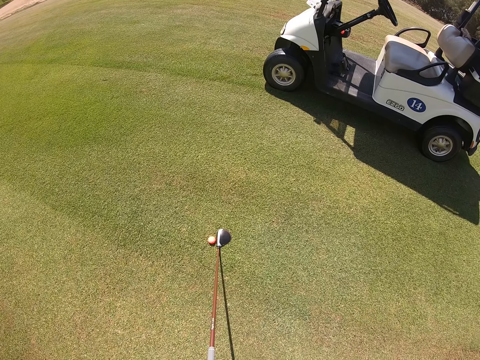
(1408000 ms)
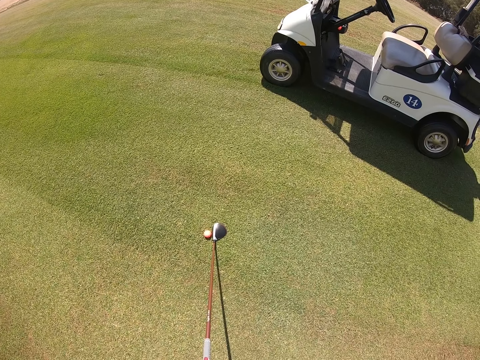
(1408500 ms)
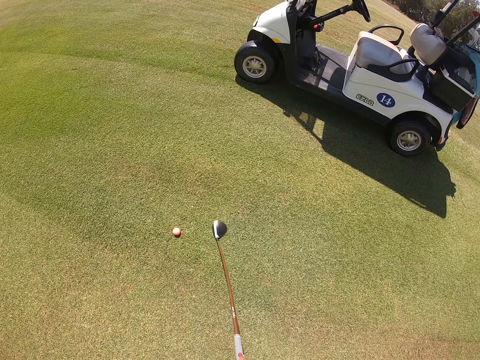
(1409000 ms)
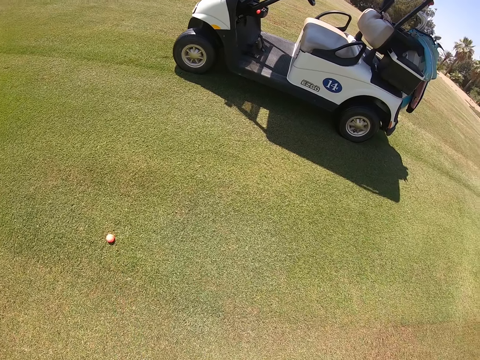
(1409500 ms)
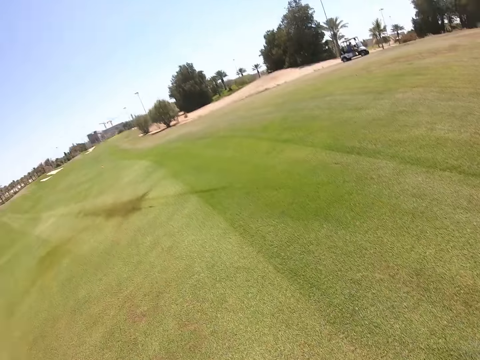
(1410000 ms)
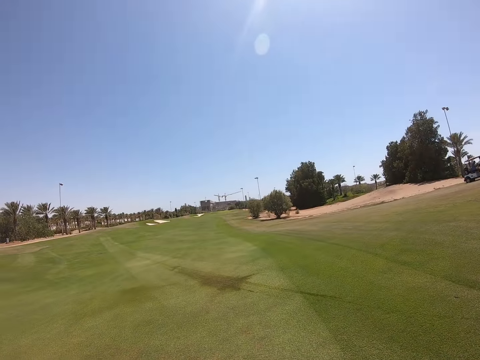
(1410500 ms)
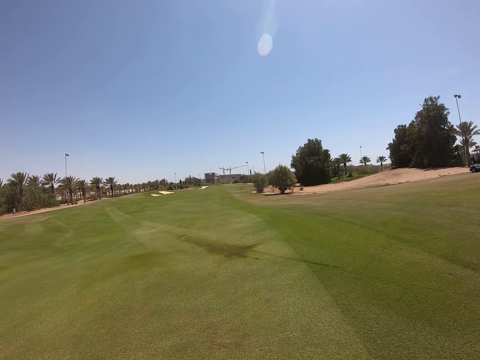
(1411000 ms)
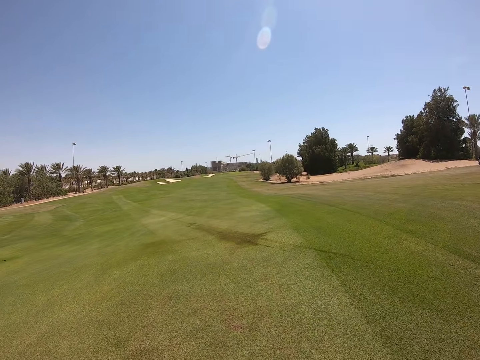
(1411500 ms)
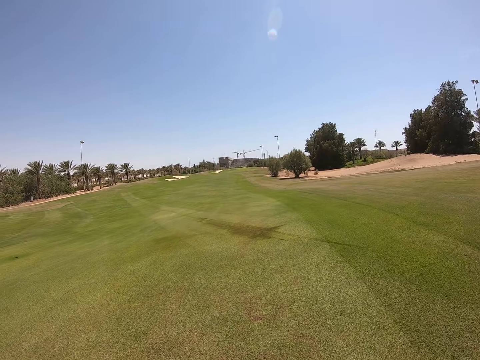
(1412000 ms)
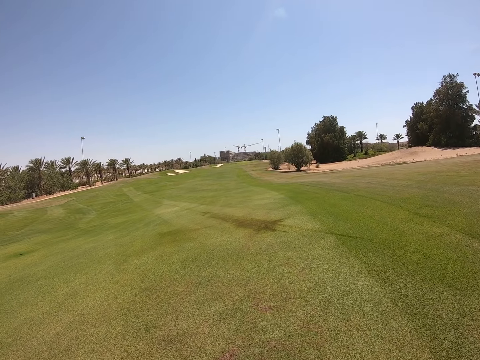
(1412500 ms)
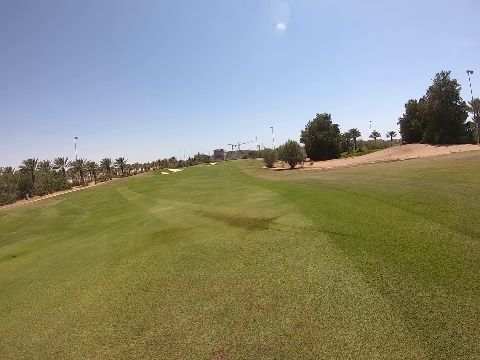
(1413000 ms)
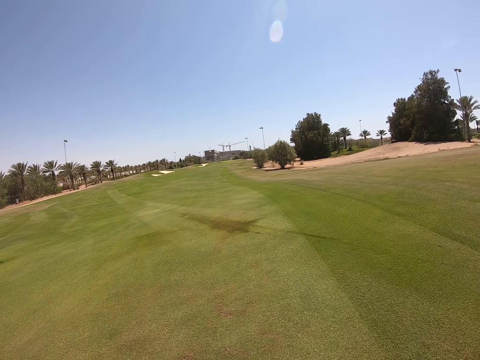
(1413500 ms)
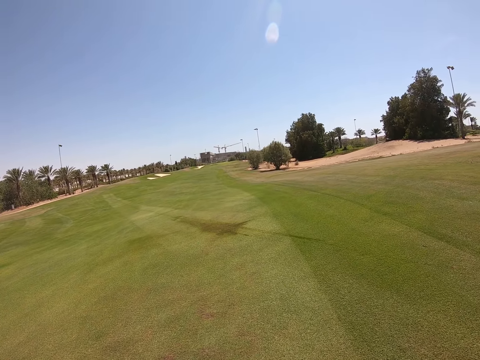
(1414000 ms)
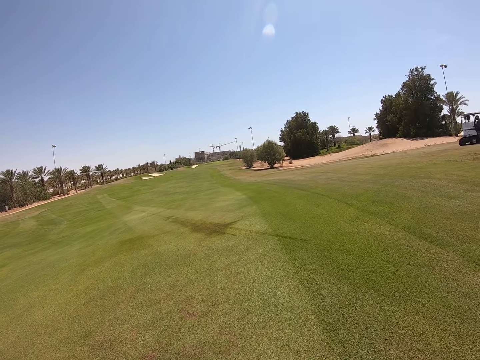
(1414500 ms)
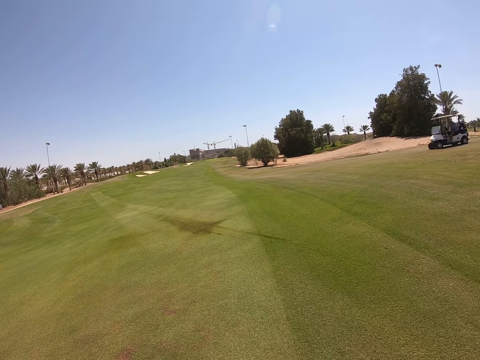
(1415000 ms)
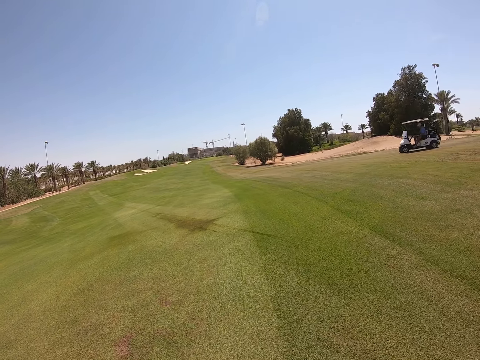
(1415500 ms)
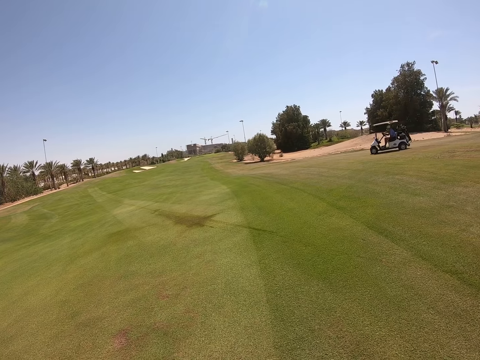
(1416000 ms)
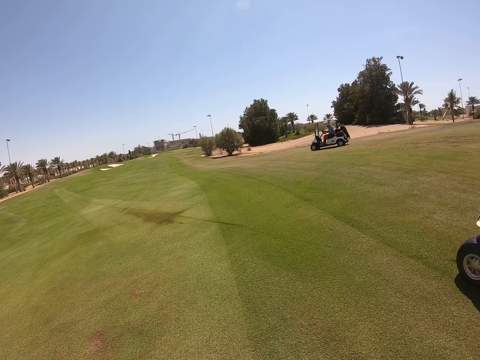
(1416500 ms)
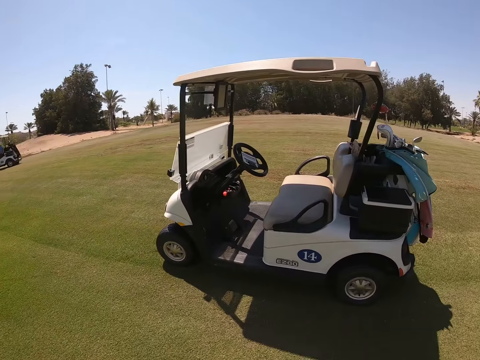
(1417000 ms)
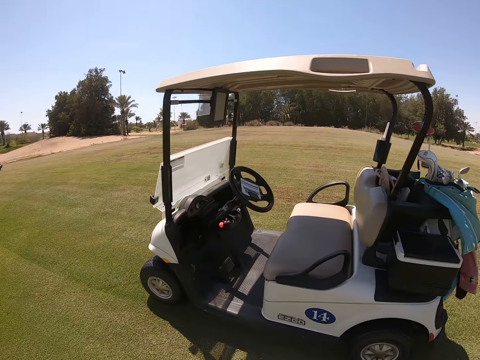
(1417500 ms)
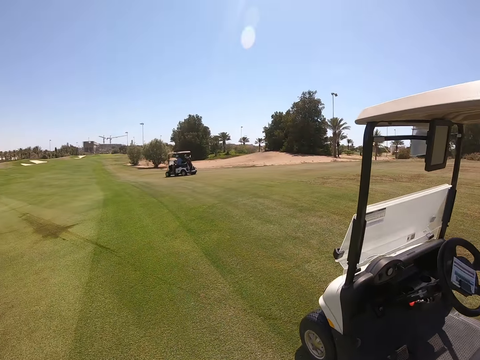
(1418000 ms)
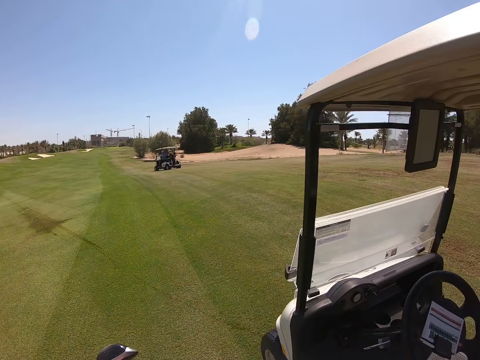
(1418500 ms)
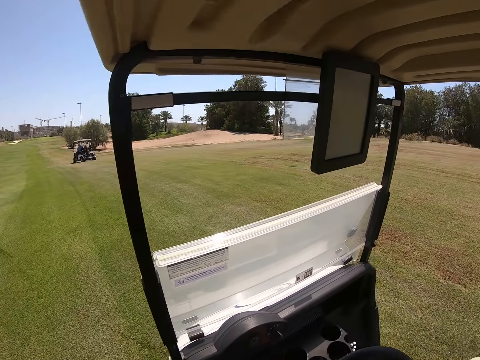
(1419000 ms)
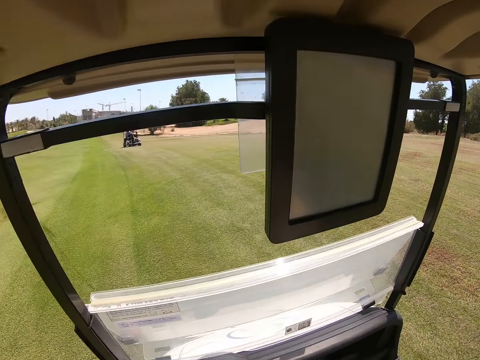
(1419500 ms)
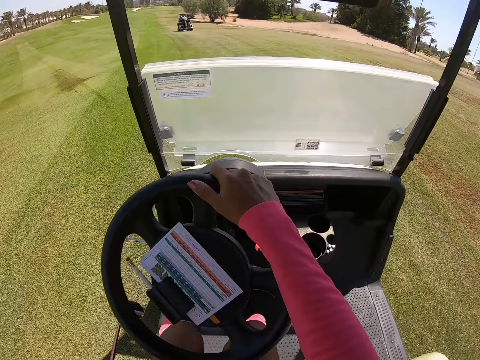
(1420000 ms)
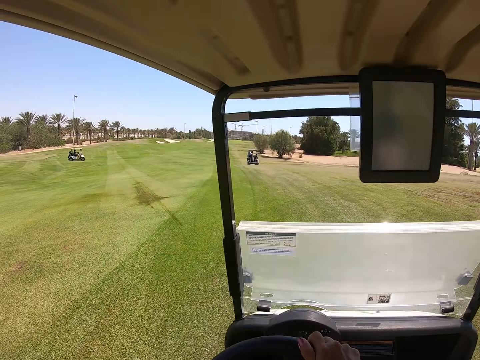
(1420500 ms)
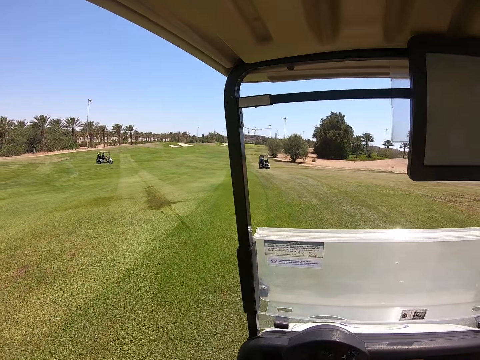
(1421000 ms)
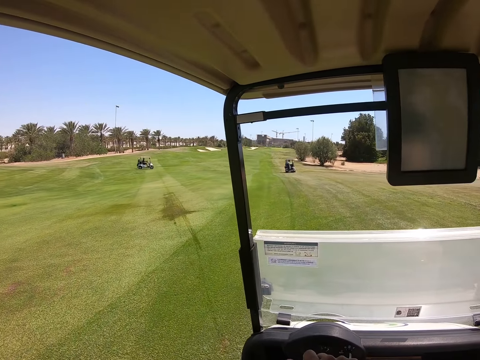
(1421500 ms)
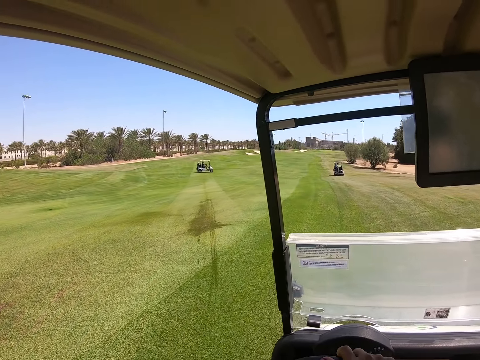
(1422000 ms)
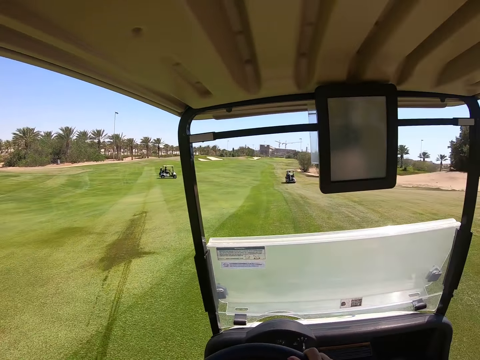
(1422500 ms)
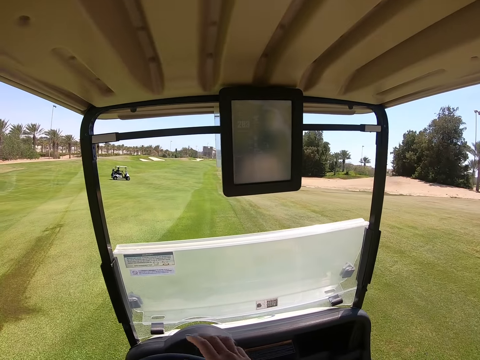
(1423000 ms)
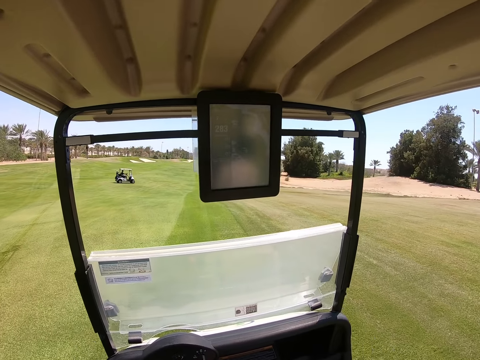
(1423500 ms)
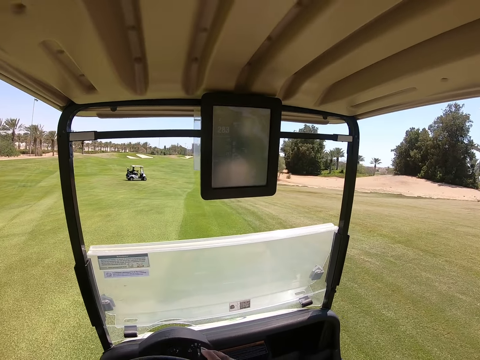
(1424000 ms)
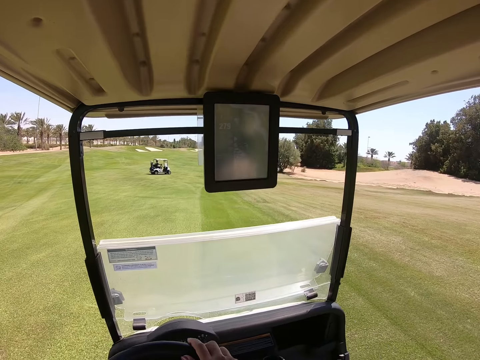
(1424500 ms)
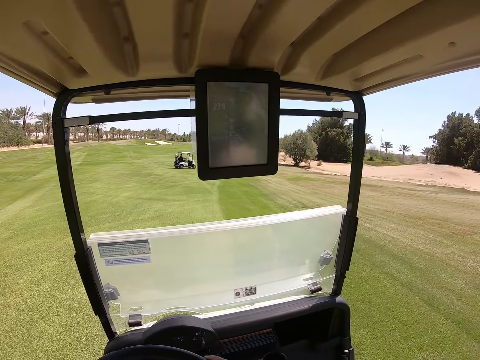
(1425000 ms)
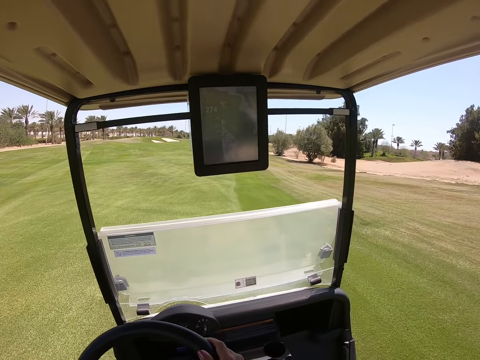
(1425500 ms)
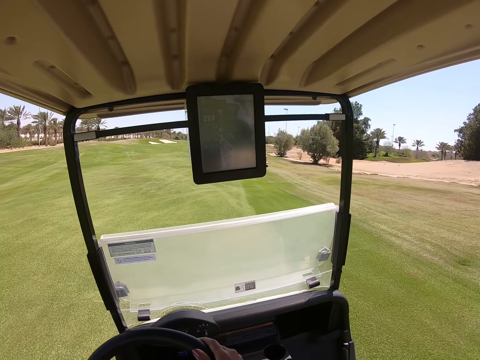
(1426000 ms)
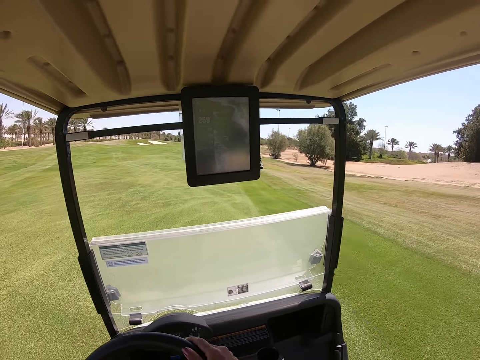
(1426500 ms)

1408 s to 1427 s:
The camera wearer plays golf in the golf course. They look around, walk, sit, and drive the golf cart in the golf course.

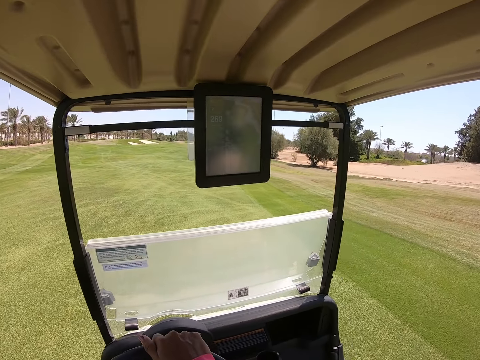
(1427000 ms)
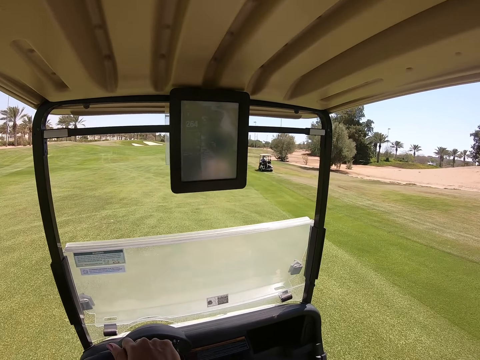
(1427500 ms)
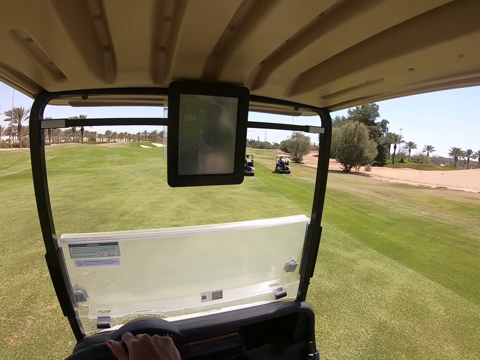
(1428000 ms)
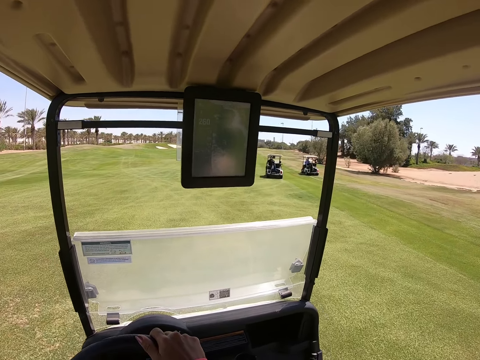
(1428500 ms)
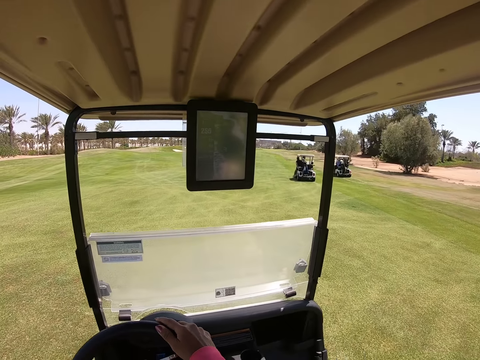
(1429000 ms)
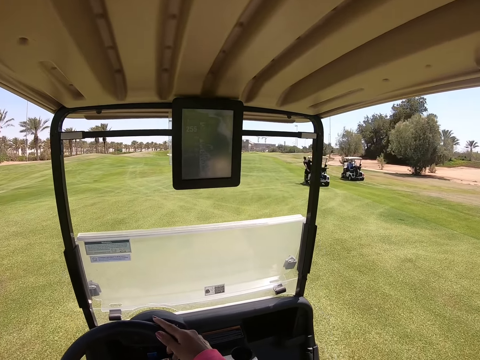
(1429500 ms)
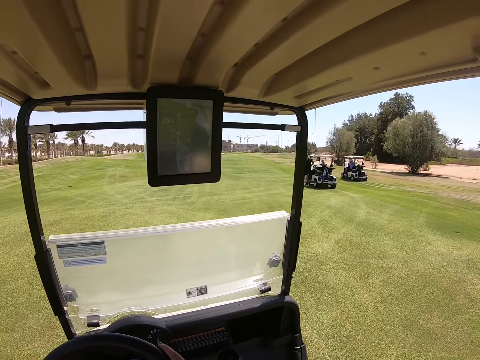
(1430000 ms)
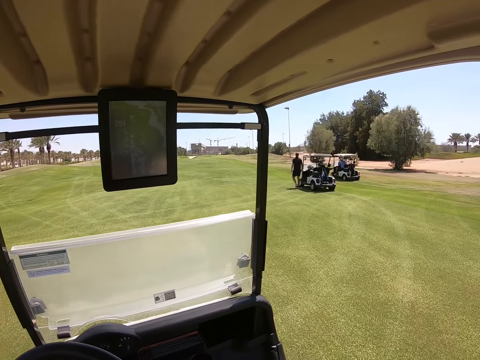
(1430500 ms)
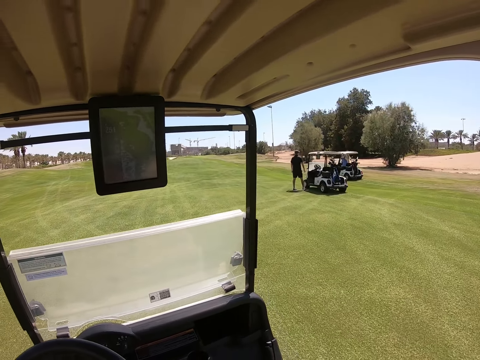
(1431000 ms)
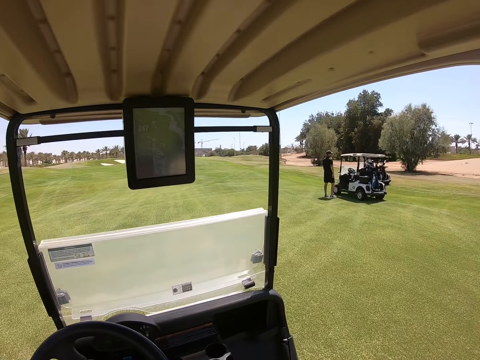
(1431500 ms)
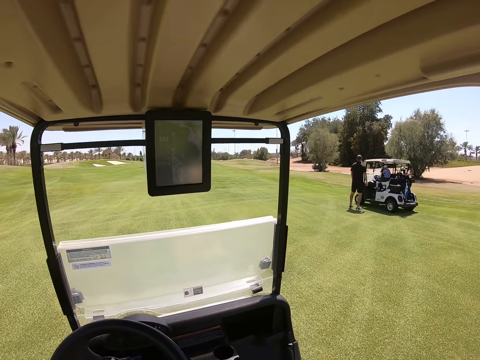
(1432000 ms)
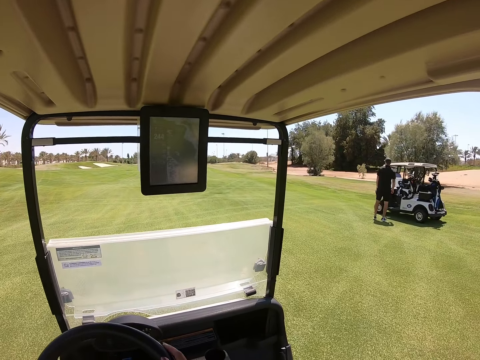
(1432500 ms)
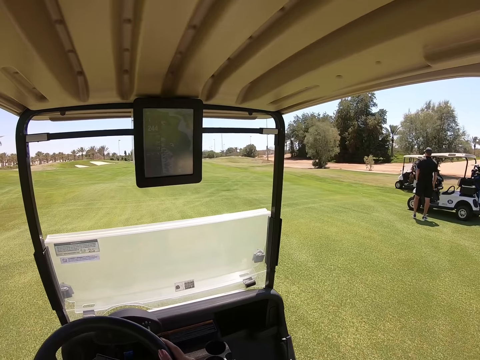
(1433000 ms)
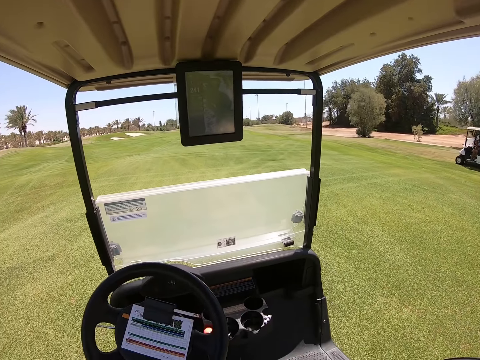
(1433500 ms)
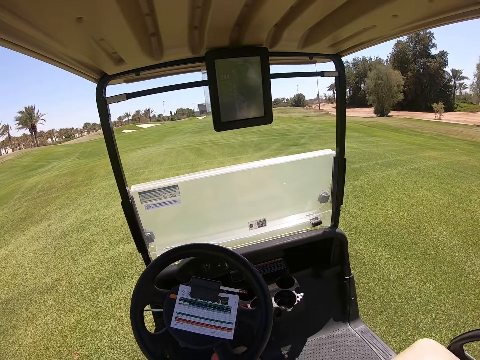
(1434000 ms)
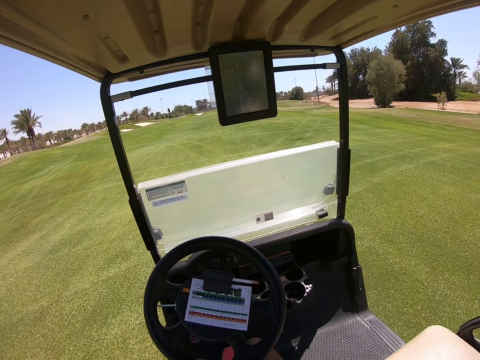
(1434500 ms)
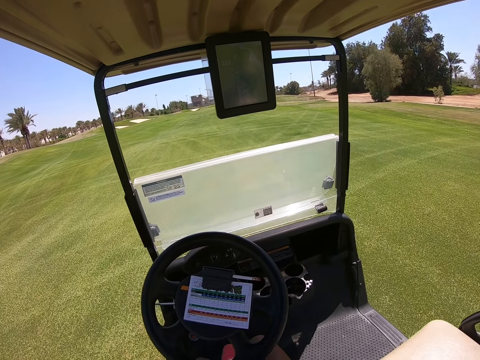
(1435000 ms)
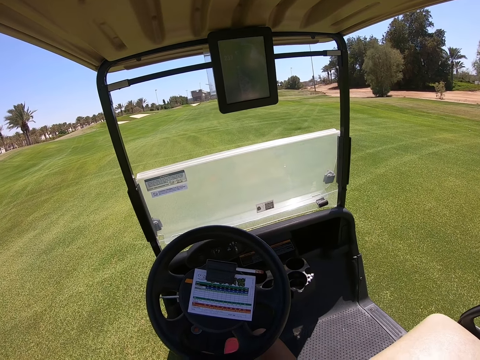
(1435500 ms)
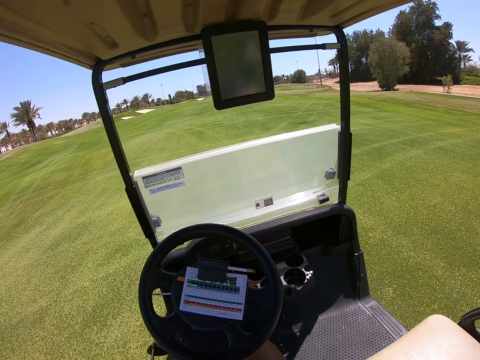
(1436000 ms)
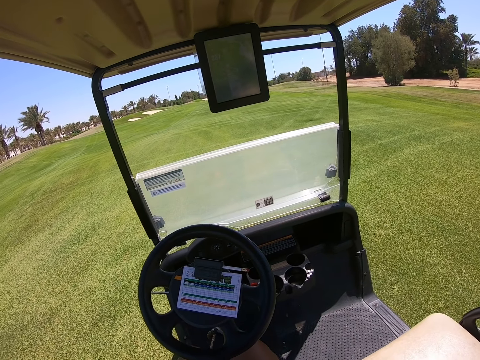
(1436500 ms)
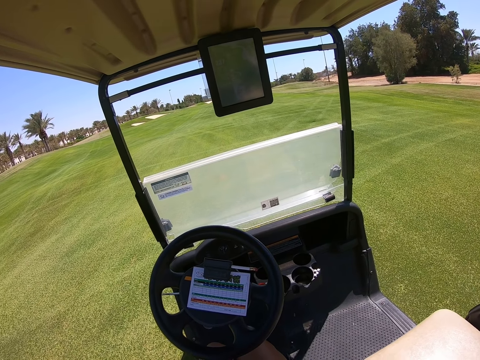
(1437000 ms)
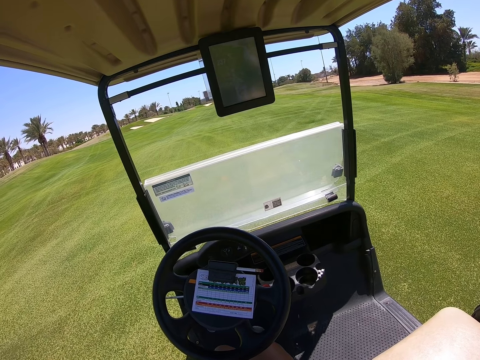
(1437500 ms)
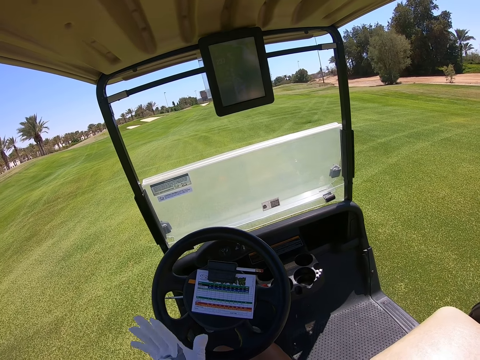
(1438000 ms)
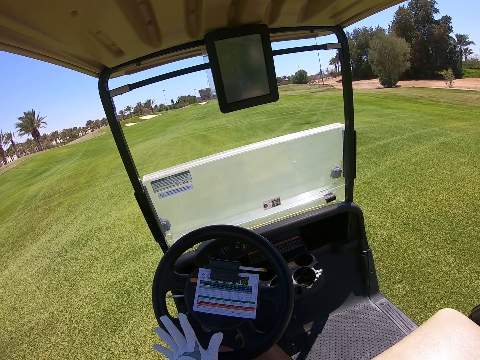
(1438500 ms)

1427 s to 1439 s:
The camera wearer moves the steering wheel. They stop driving. They put on gloves.
